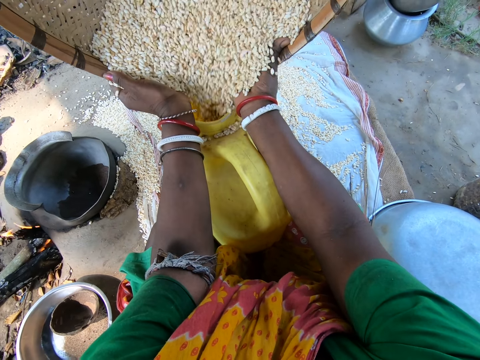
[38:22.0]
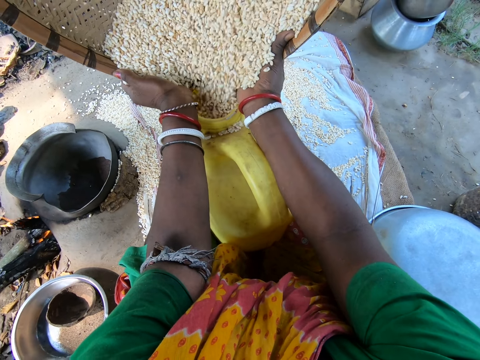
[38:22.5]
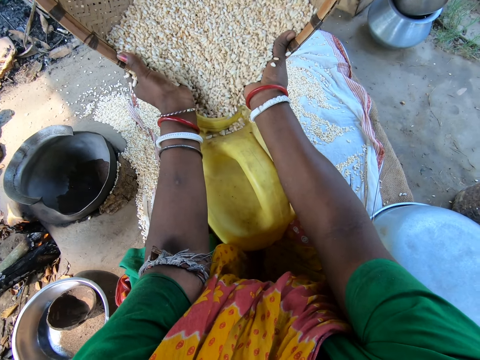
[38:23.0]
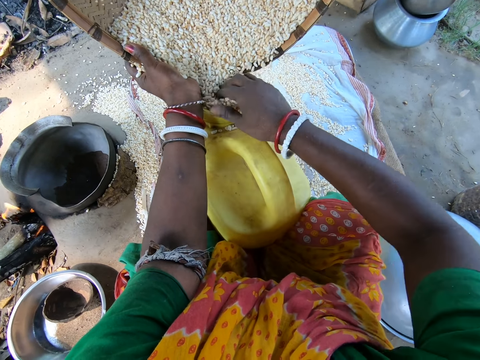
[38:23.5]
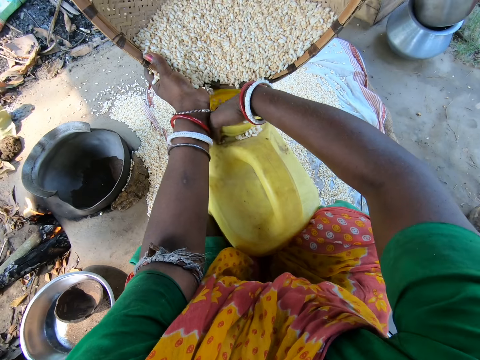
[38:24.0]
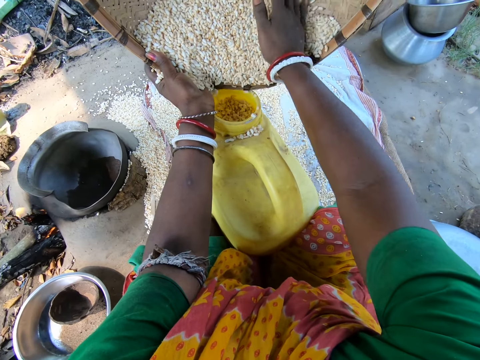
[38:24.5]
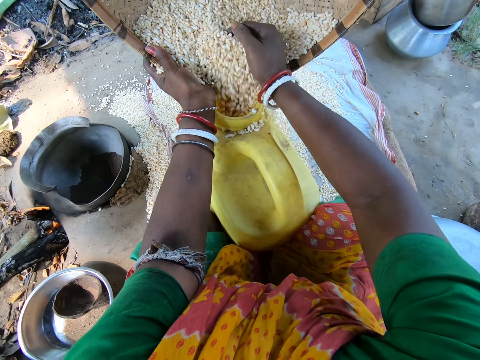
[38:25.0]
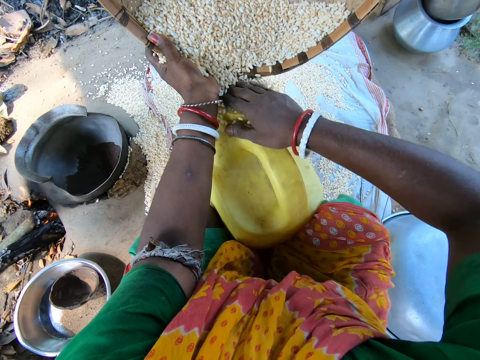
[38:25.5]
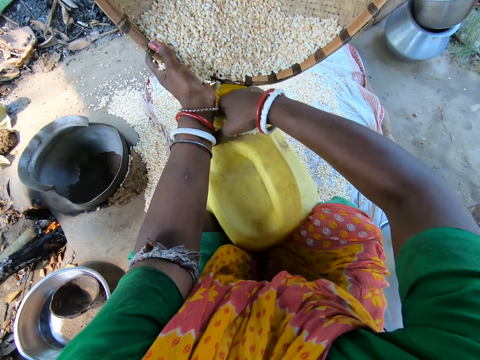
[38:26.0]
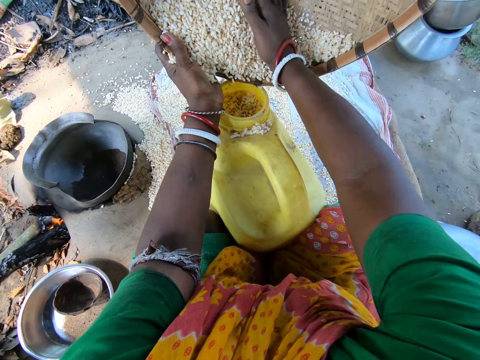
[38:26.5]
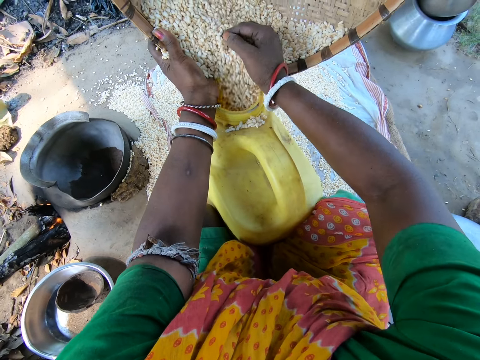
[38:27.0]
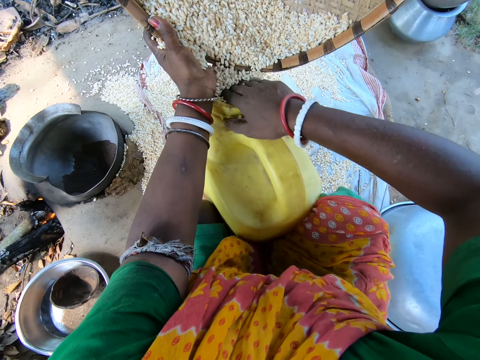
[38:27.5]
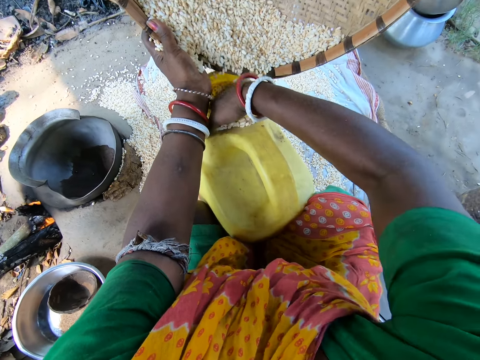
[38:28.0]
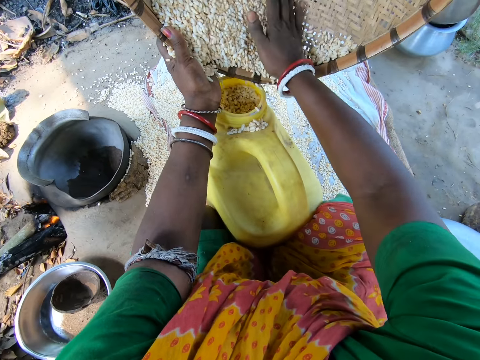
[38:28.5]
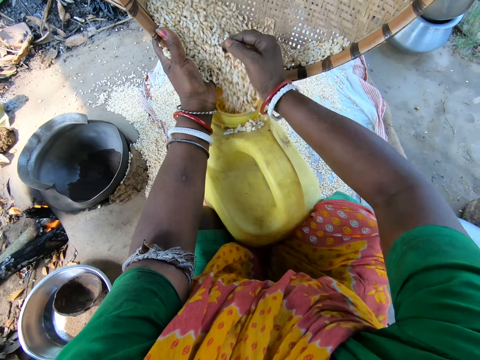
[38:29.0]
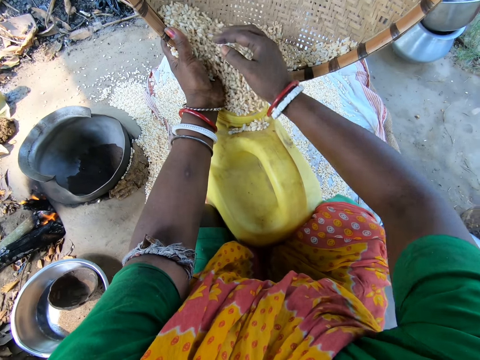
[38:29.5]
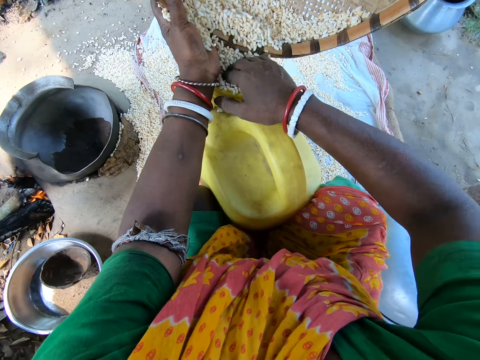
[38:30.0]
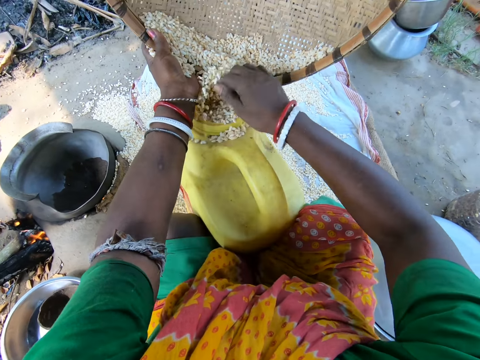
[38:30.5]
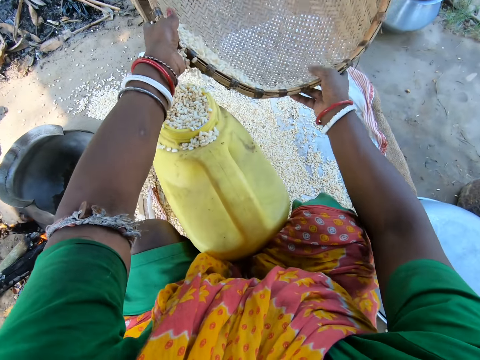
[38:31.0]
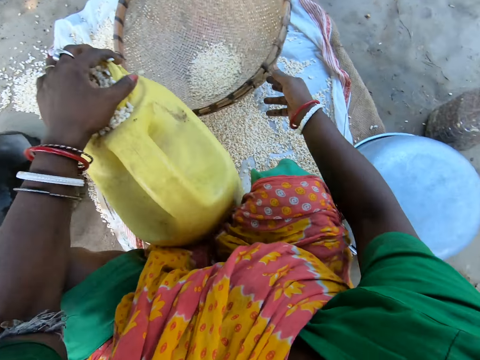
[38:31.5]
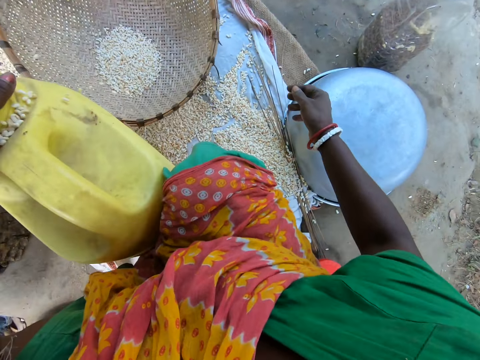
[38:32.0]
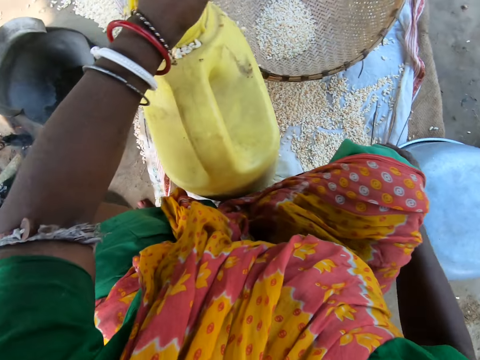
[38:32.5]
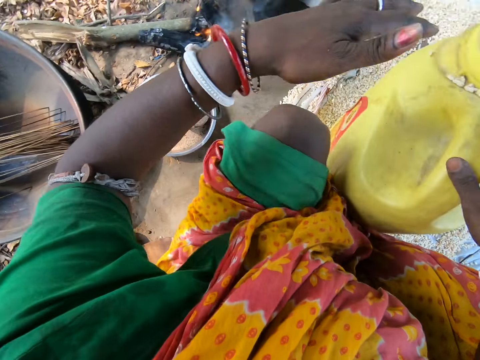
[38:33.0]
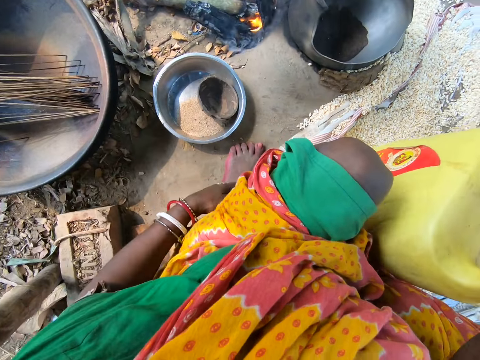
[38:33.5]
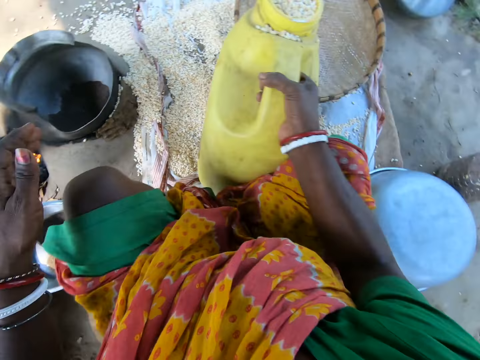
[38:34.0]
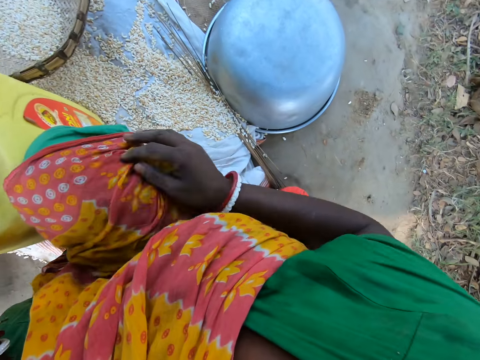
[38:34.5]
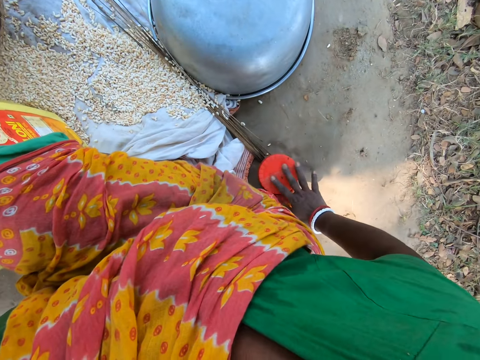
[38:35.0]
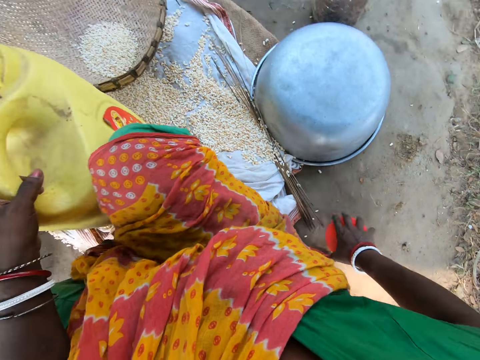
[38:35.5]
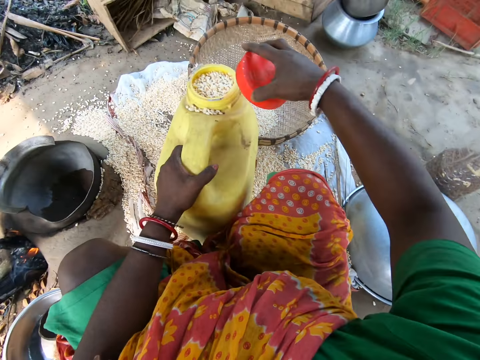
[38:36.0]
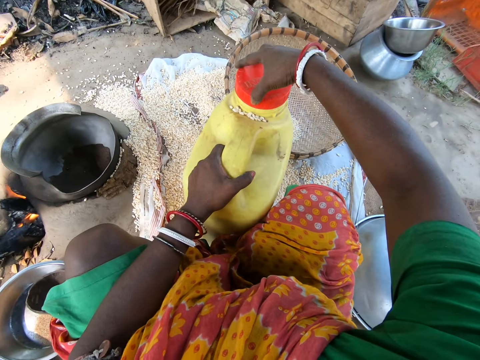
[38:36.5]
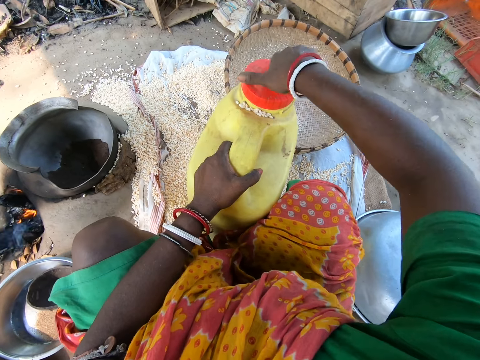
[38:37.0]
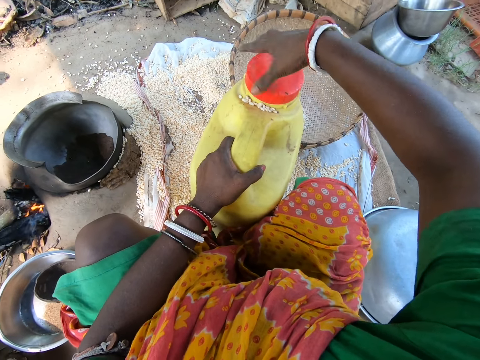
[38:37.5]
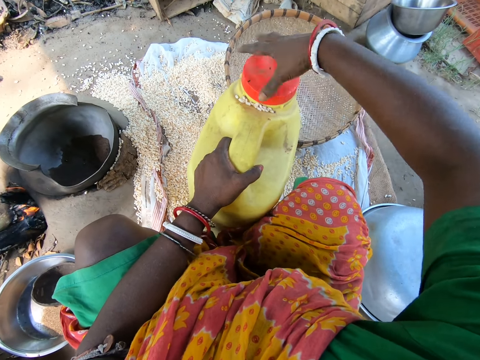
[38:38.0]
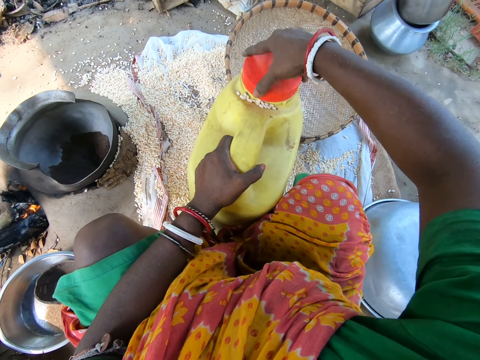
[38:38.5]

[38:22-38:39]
The camera wearer inserts his hands into a jerry can. He pours maize seed into the jerry can. He inserts his hands into the jerry can. He pours maize seed into the jerry can. He inserts his hands into the jerry can. He puts a winnowing tray down. He shakes the jerry can. He looks around and turns around. He picks up a jerry can top. He closes the jerry can.

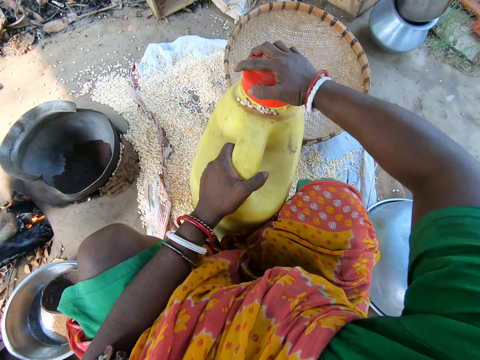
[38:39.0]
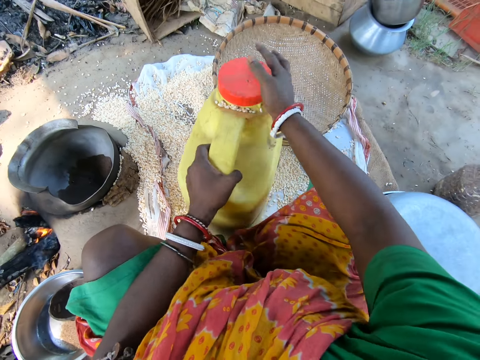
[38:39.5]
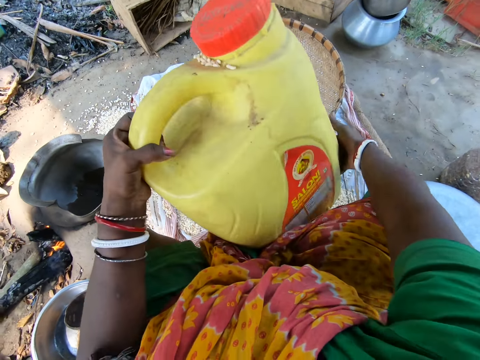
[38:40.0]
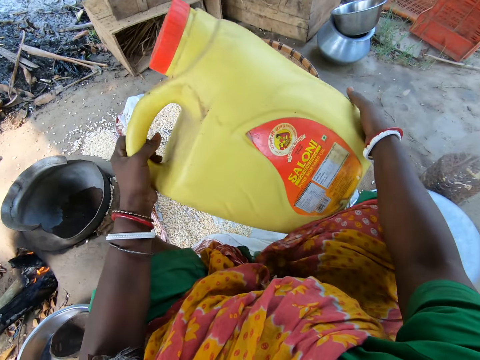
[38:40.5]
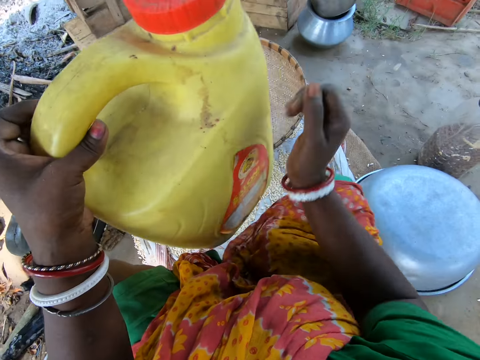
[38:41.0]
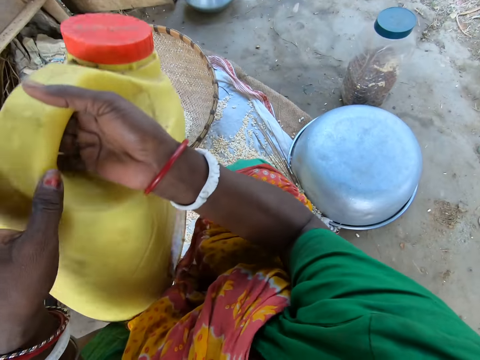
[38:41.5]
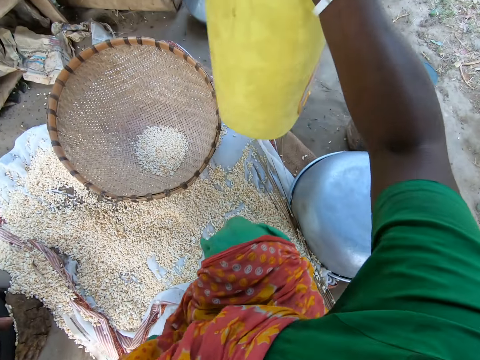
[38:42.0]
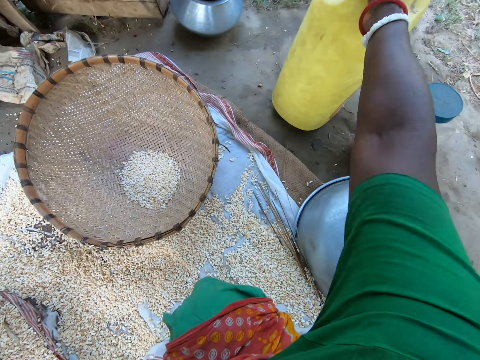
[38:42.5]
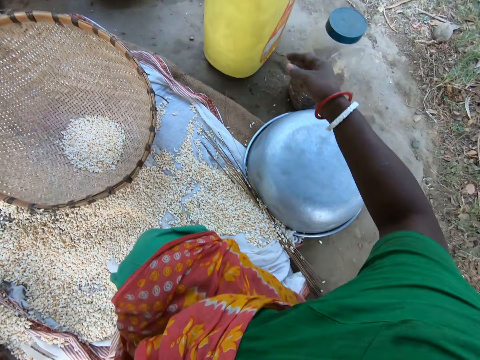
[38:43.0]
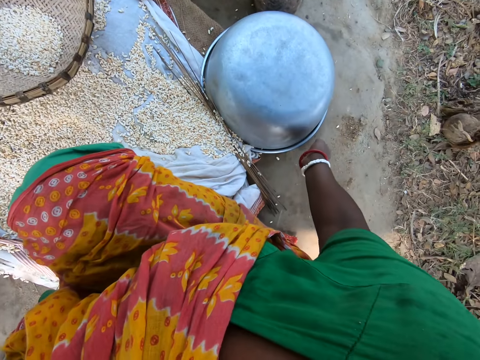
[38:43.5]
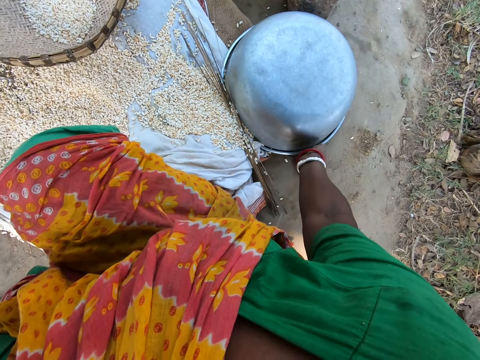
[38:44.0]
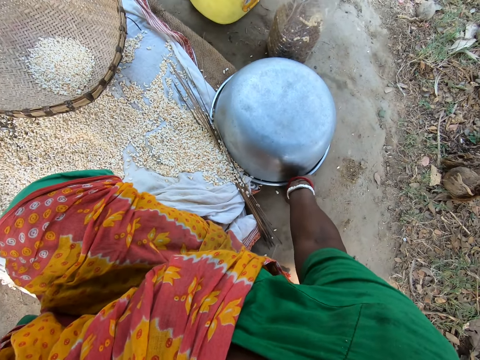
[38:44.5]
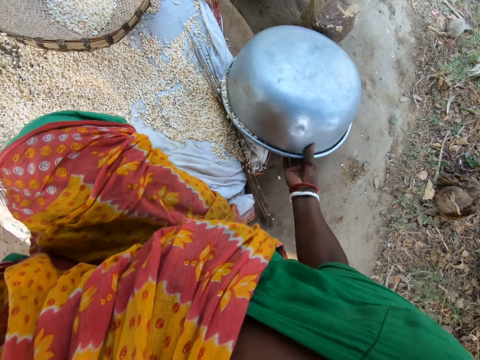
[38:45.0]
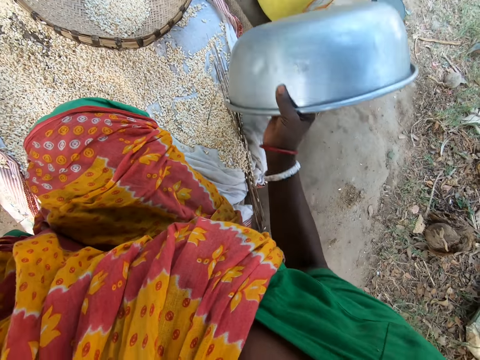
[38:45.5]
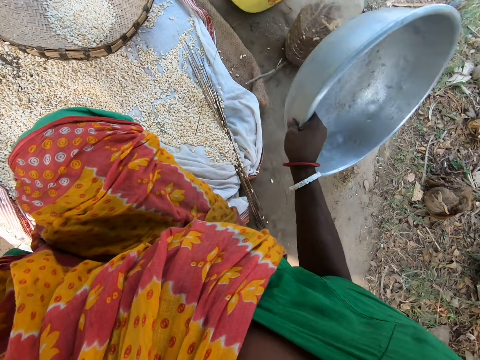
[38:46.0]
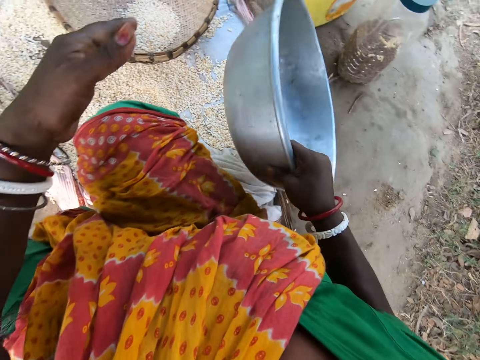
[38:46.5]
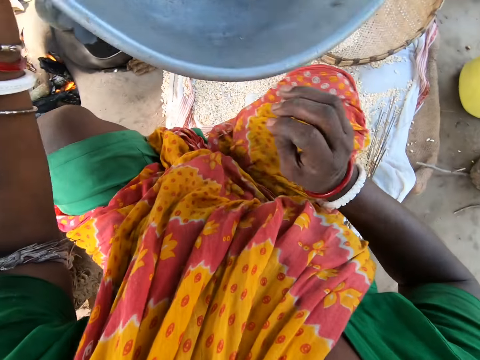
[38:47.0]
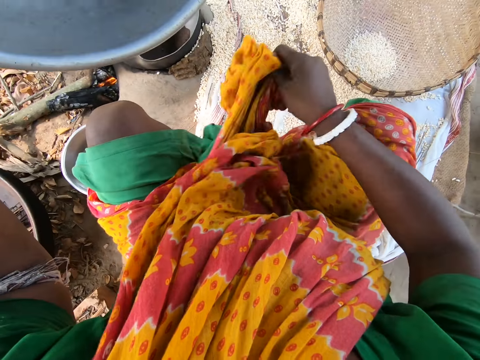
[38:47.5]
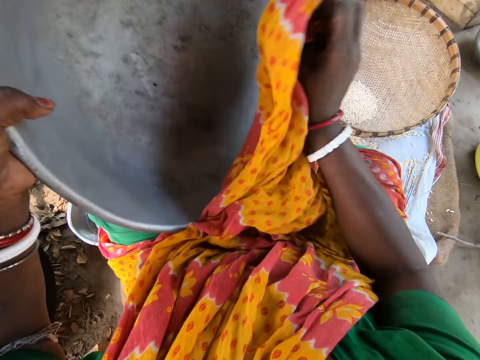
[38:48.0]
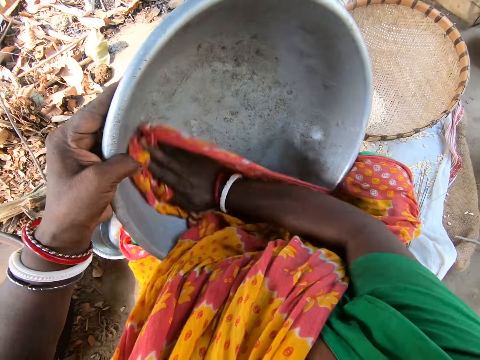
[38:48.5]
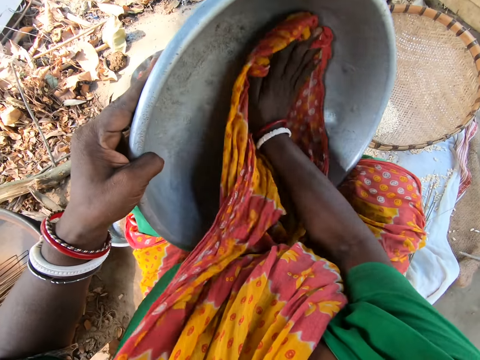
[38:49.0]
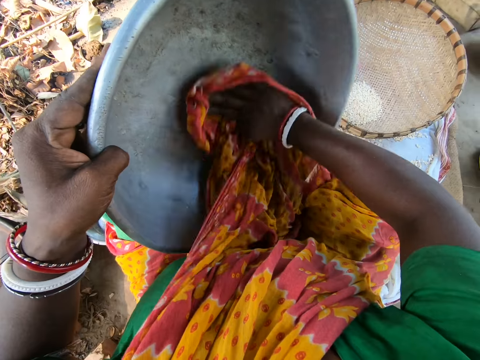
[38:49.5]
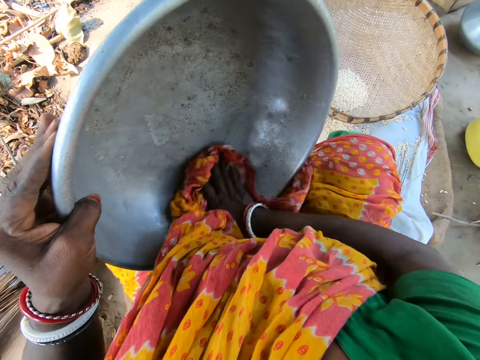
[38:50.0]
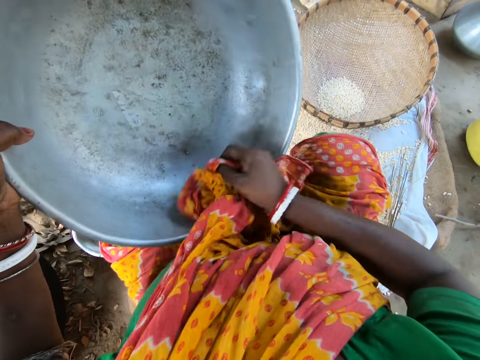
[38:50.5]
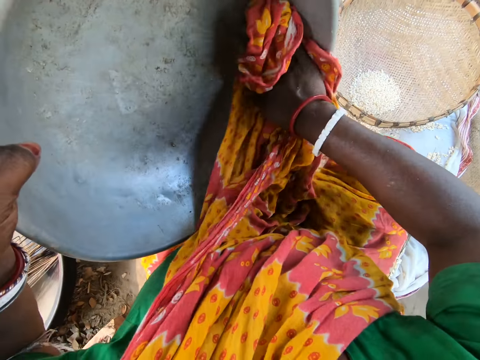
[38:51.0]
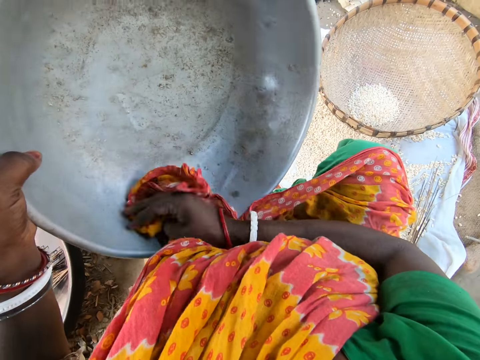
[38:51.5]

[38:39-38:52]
The camera wearer lifts a jerry can. They put the jerry can down. They pick up a bowl. They pick up a kanga. They wipe the bowl with the kanga.
